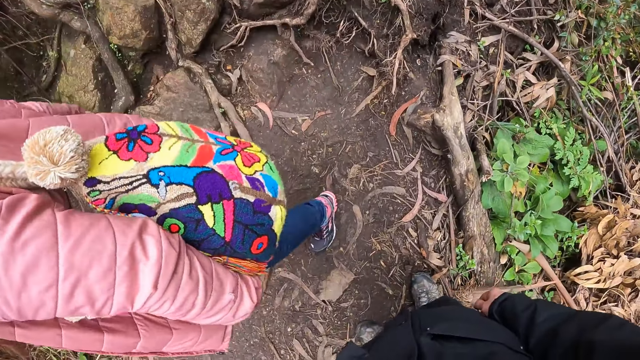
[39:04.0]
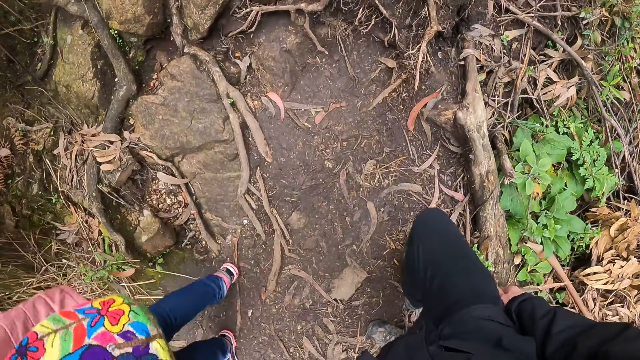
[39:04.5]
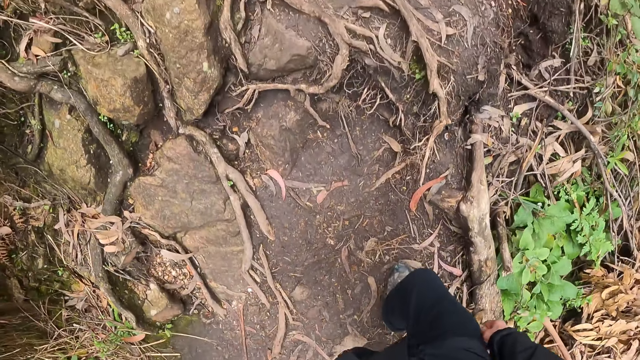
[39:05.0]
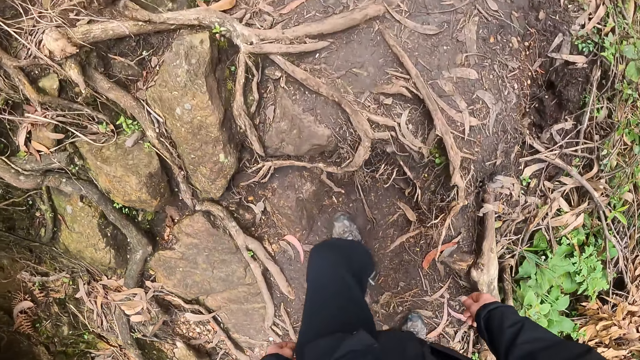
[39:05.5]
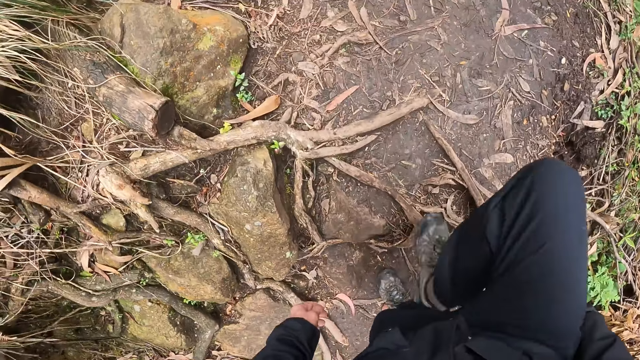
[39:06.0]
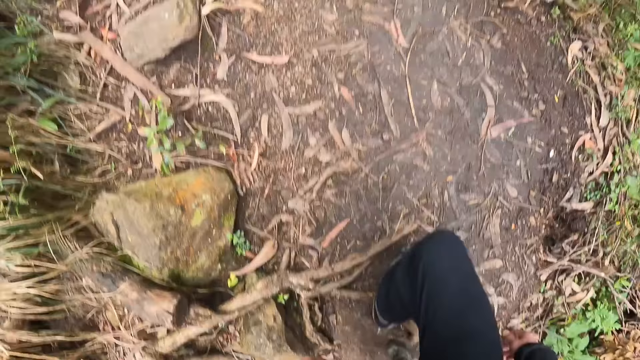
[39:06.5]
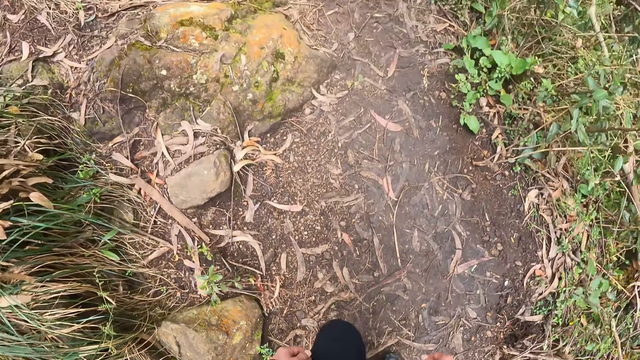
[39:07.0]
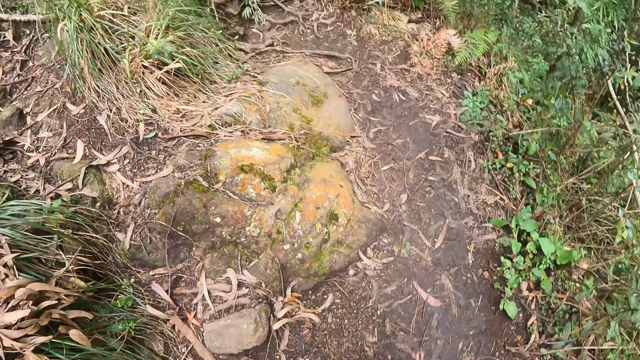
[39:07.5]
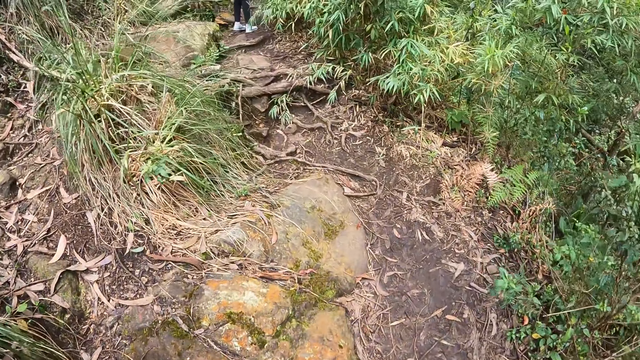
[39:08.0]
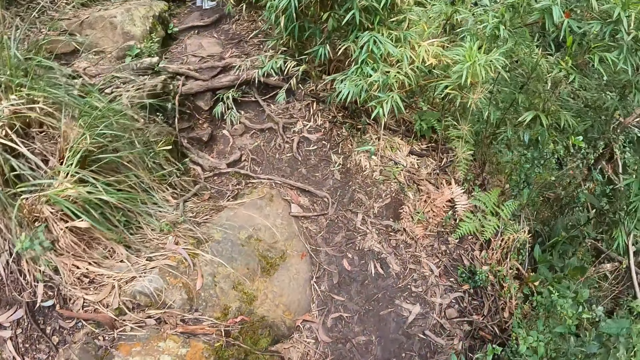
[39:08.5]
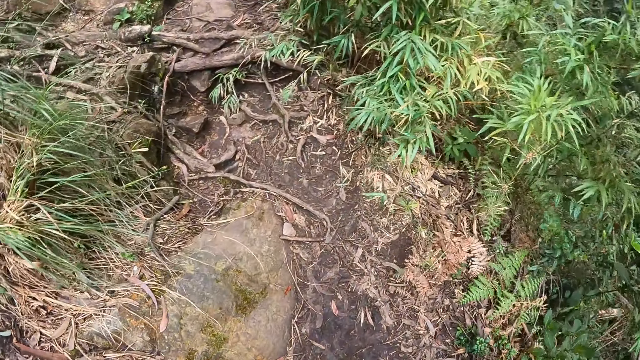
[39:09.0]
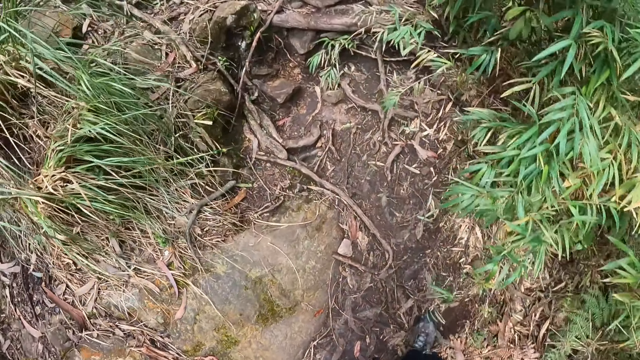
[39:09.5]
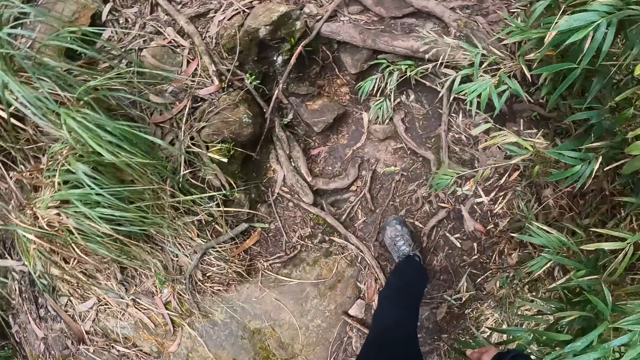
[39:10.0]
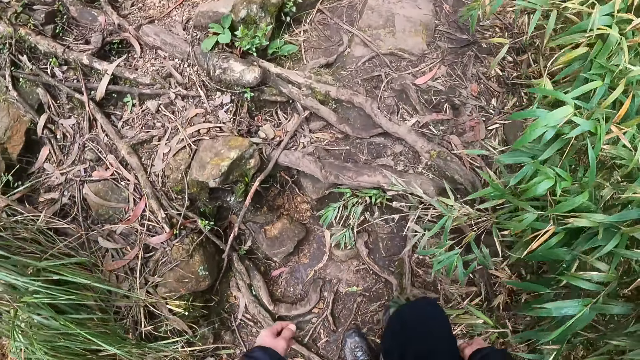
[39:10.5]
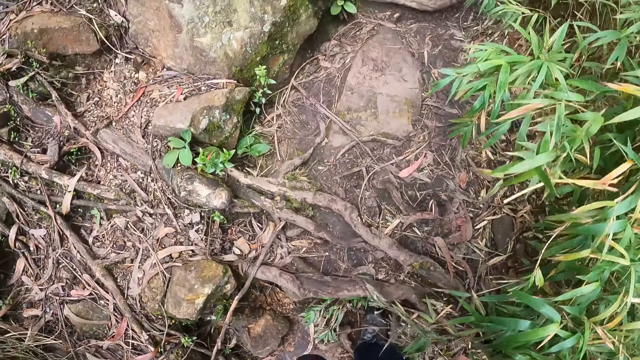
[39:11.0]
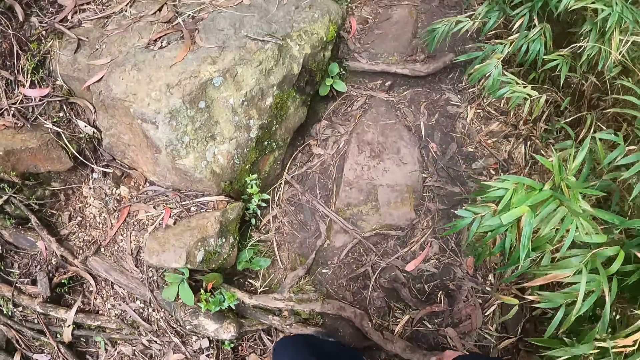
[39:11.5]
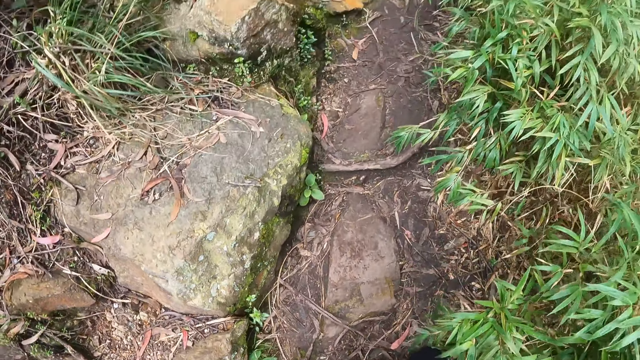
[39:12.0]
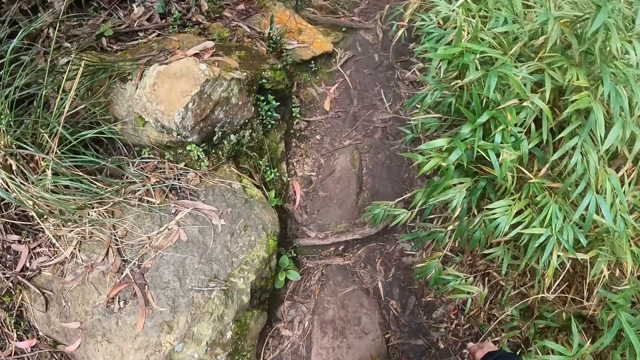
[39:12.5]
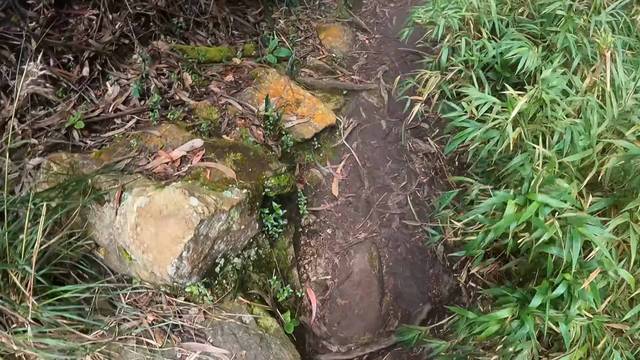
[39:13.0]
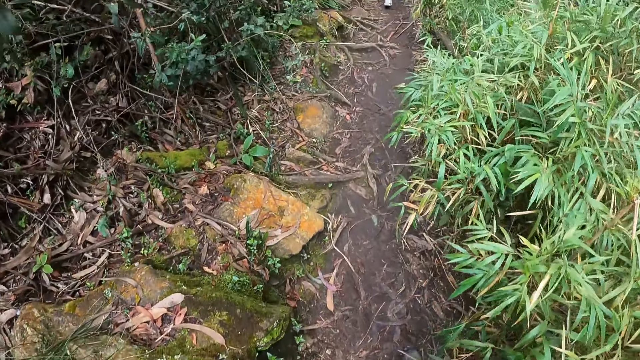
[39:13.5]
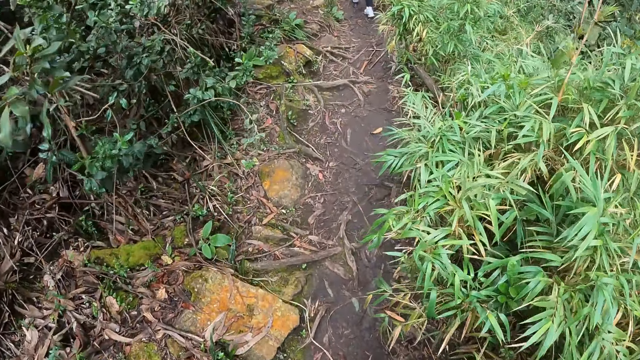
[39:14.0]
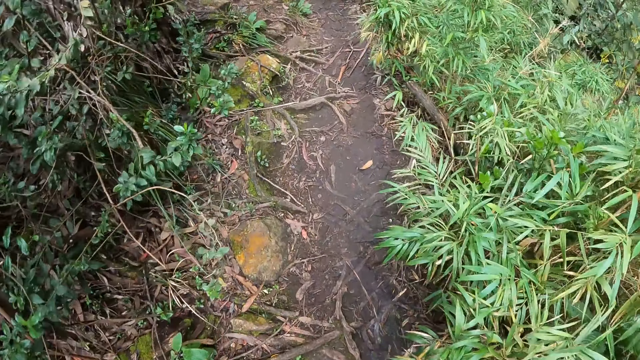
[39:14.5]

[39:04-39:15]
The camera wearer walks up the hill.

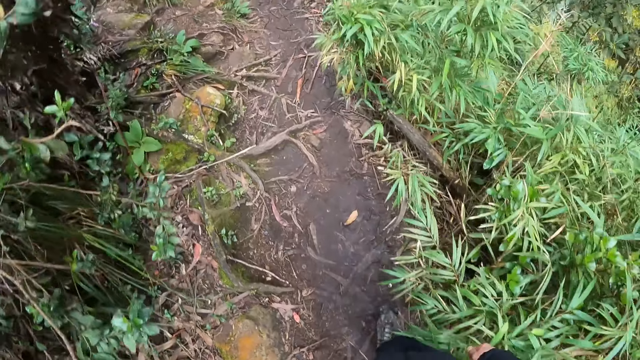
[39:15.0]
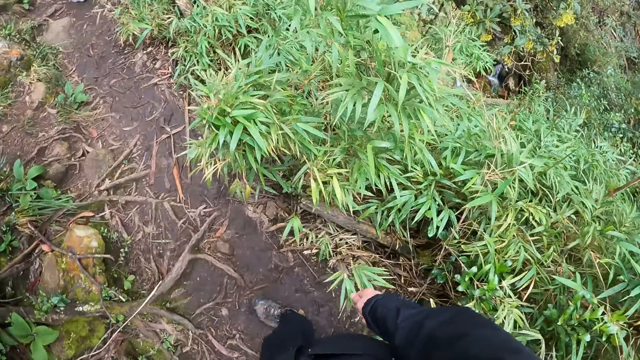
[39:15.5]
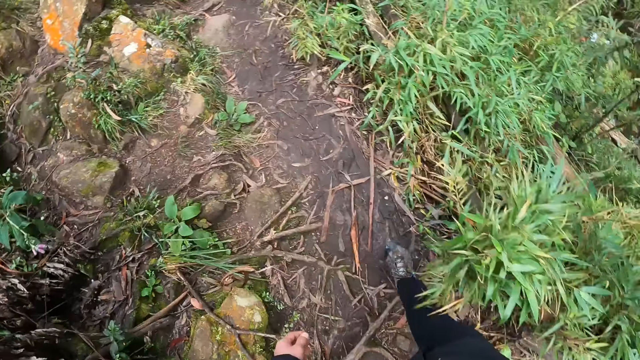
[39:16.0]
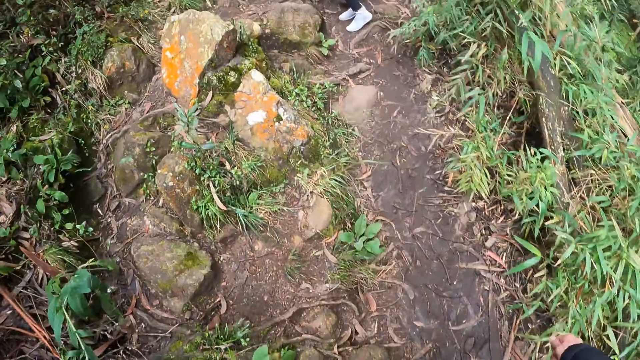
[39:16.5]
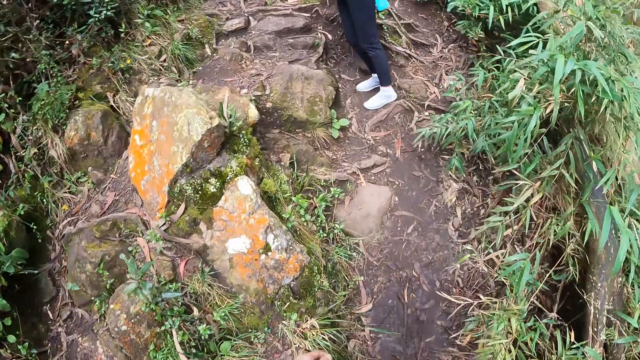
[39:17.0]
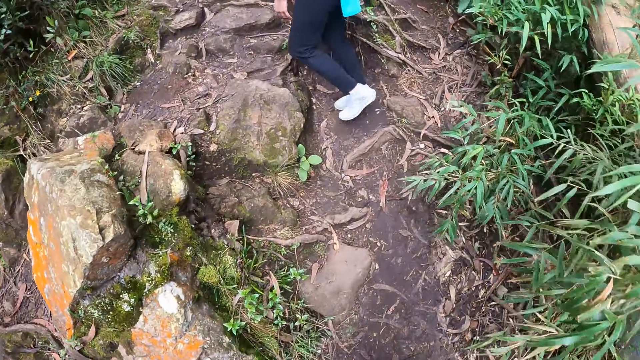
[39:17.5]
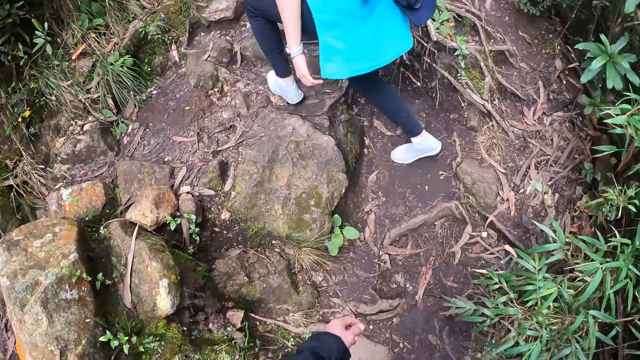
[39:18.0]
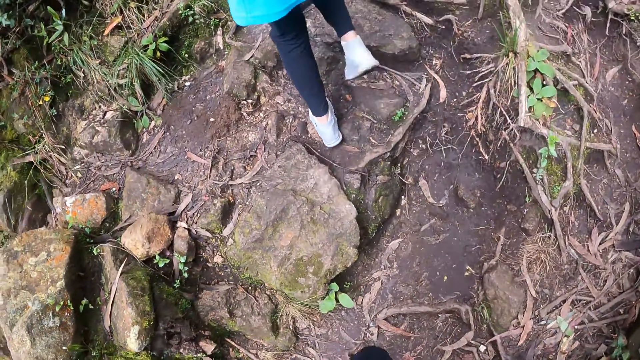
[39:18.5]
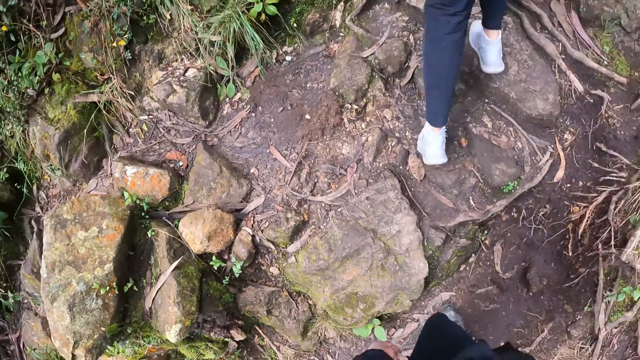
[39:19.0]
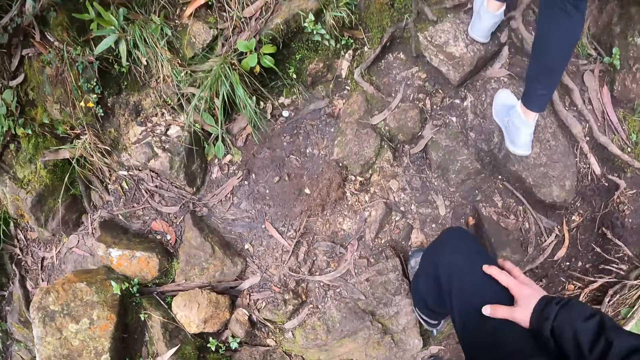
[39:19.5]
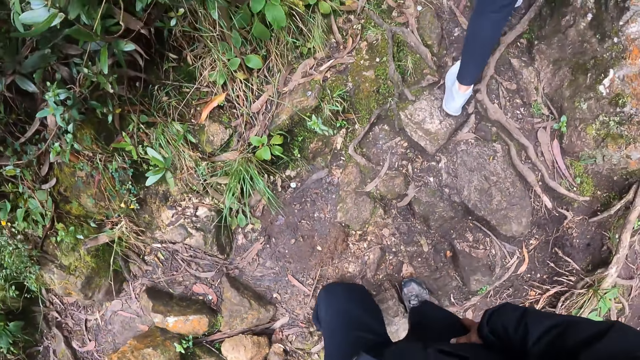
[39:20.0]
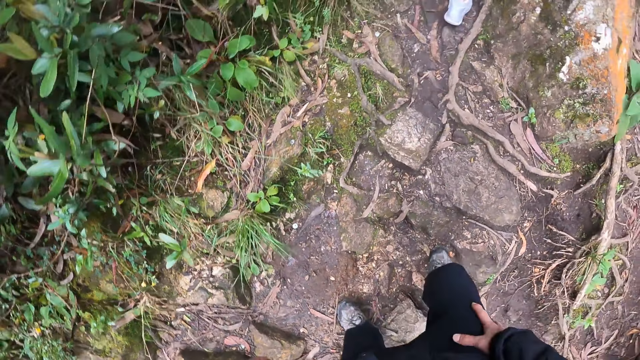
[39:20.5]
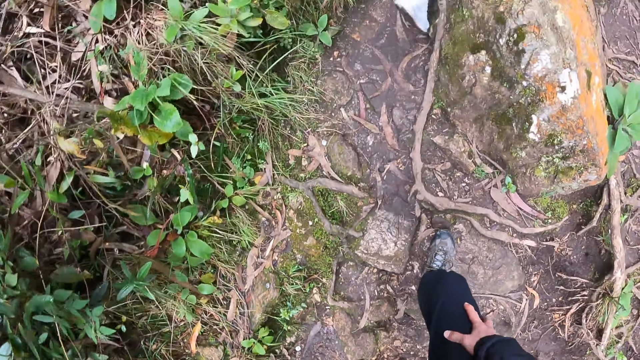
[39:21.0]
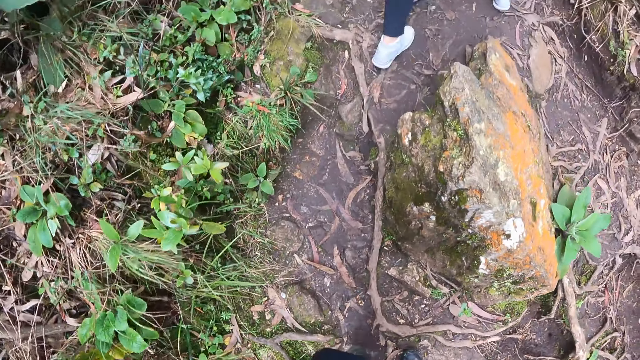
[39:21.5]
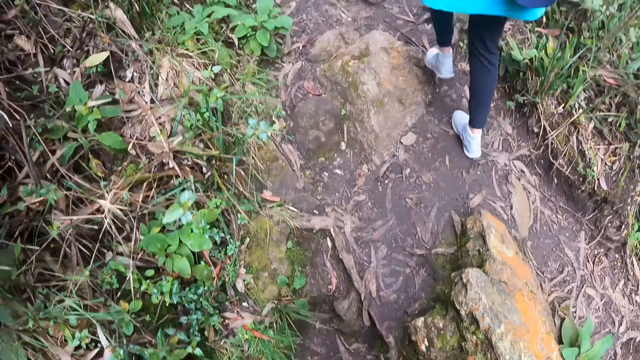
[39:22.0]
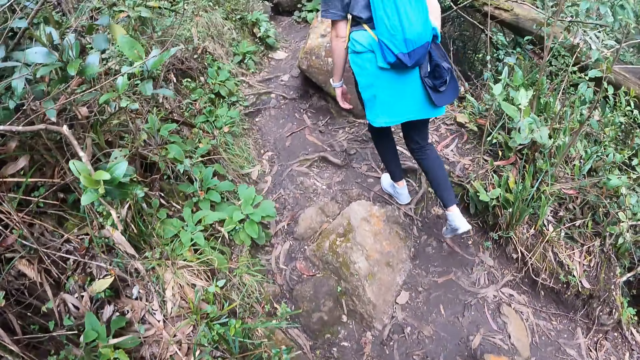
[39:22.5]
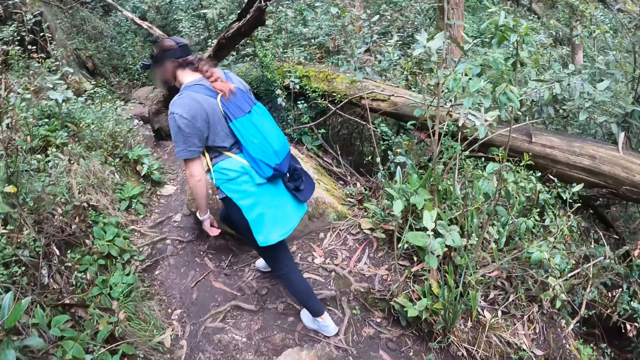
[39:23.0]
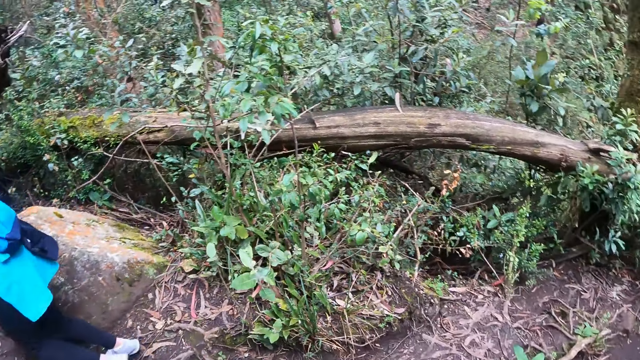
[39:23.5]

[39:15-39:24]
The camera wearer walks up the hill with the woman. He holds his knee.
